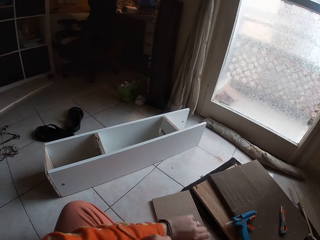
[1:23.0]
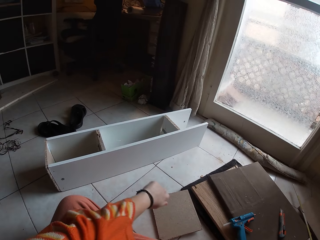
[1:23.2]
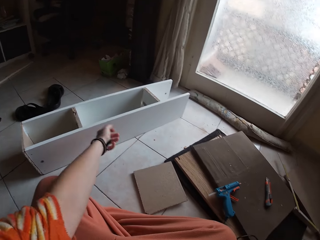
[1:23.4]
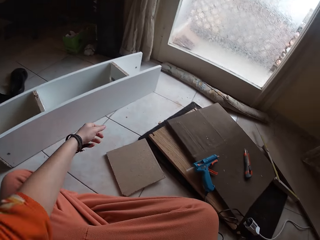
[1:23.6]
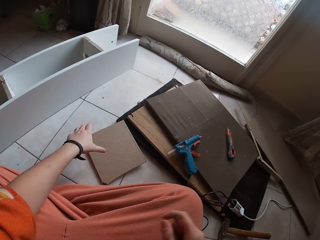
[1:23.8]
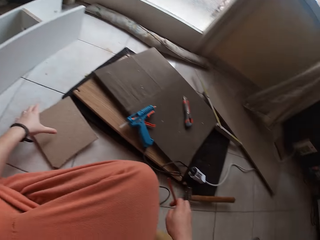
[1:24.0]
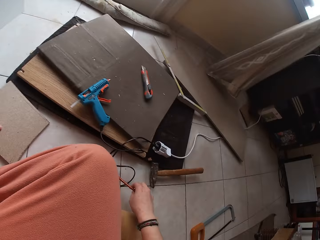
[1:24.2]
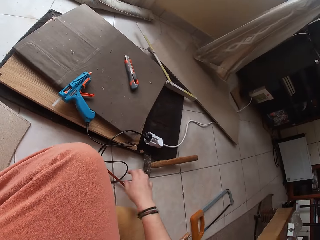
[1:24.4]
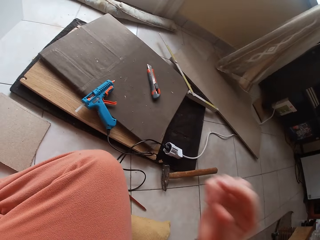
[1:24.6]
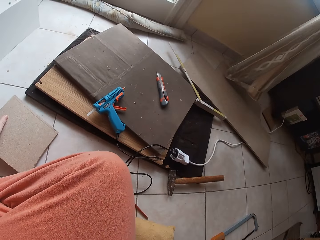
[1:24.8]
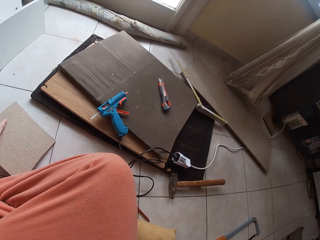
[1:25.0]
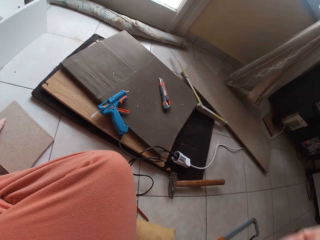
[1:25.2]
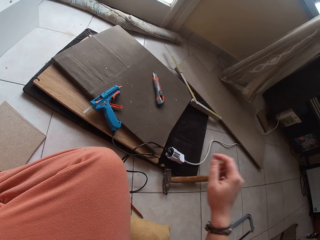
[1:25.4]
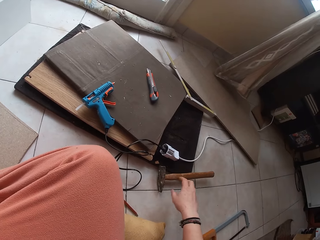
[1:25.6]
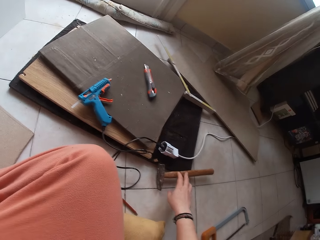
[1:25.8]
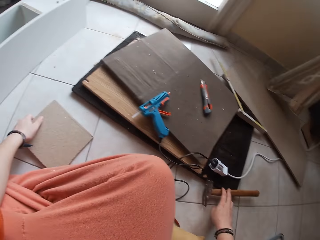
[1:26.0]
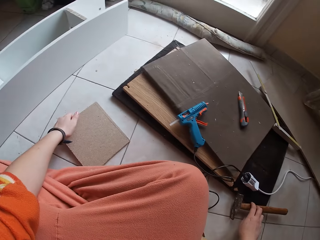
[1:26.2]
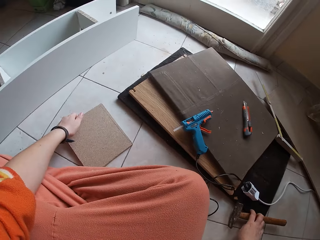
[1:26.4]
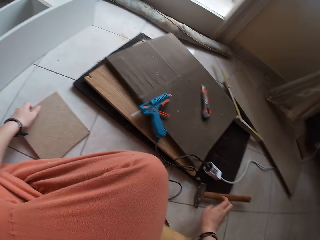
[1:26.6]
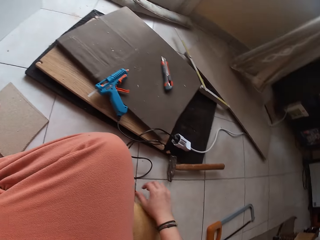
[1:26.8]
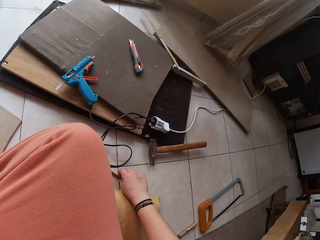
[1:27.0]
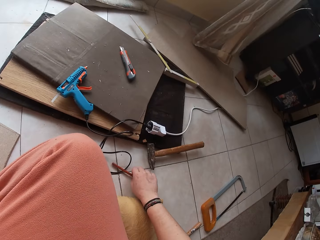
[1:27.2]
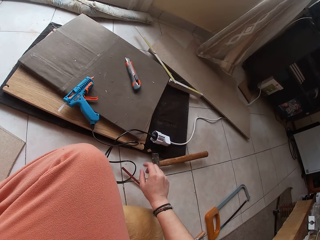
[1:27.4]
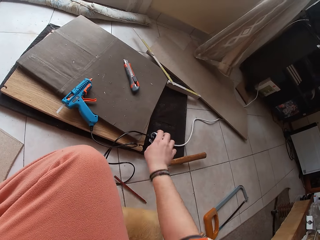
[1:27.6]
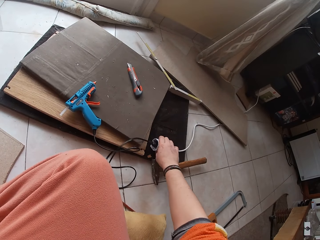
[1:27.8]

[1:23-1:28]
The camera wearer picks up the wooden piece with her left hand. She drops the pencil in her right hand on the floor. She touches the hammer with her right hand. She moves the pencil with her right hand.

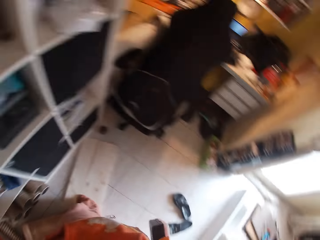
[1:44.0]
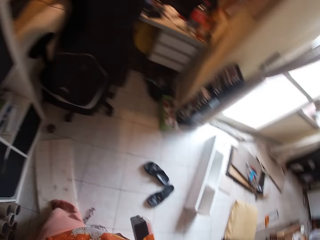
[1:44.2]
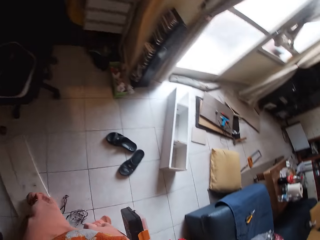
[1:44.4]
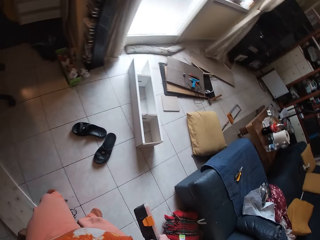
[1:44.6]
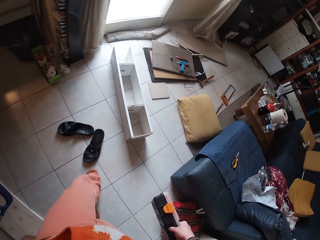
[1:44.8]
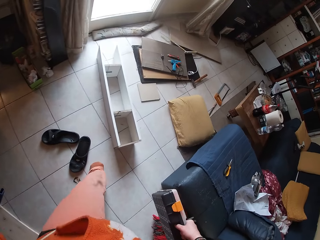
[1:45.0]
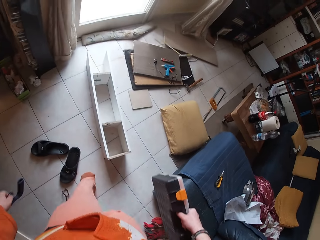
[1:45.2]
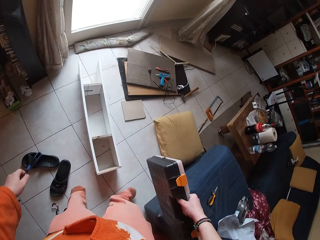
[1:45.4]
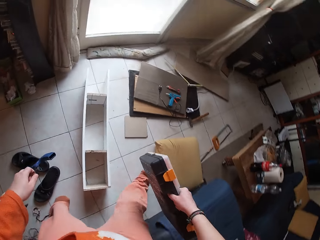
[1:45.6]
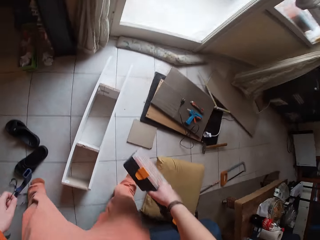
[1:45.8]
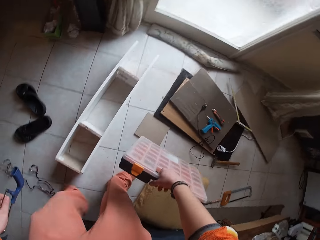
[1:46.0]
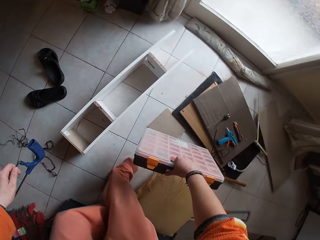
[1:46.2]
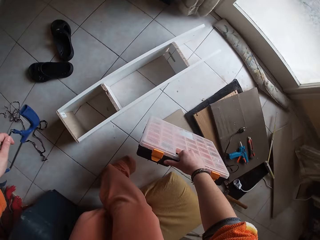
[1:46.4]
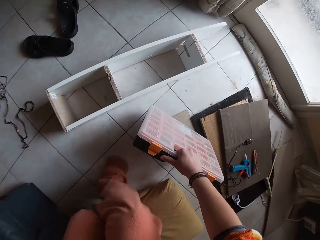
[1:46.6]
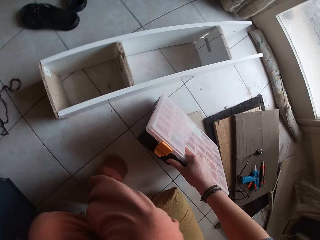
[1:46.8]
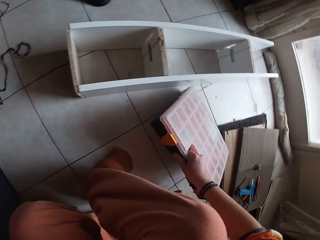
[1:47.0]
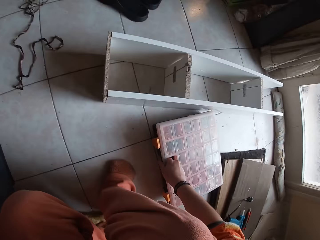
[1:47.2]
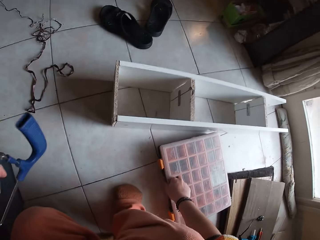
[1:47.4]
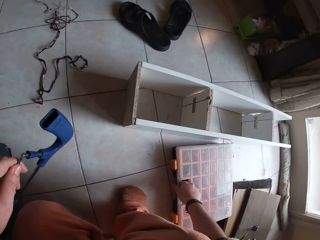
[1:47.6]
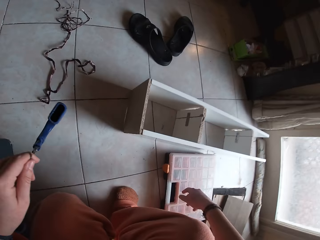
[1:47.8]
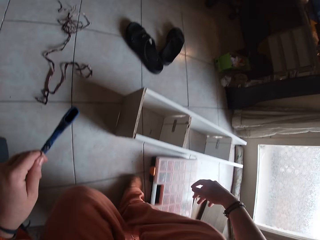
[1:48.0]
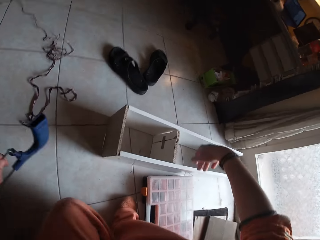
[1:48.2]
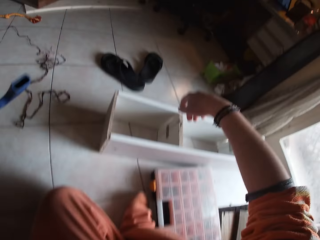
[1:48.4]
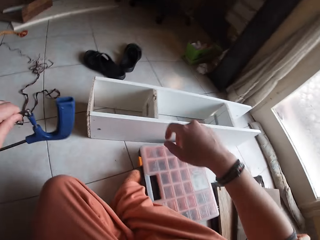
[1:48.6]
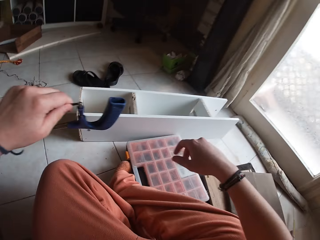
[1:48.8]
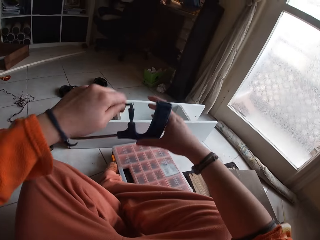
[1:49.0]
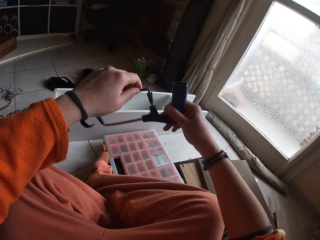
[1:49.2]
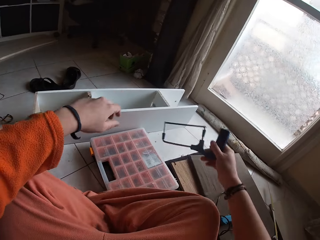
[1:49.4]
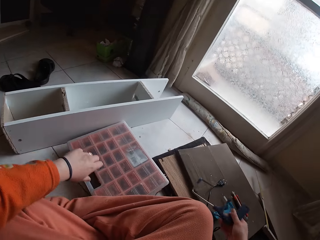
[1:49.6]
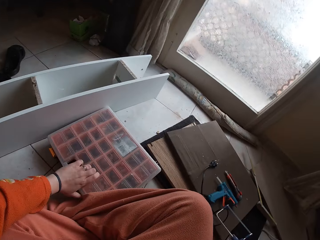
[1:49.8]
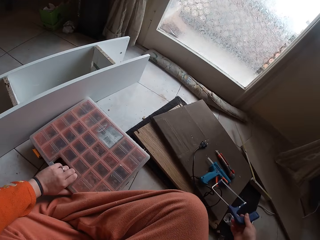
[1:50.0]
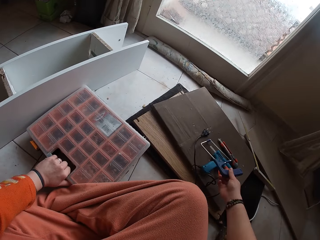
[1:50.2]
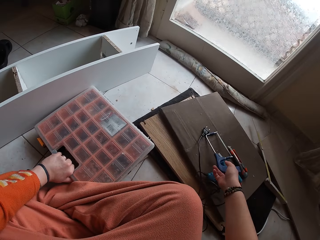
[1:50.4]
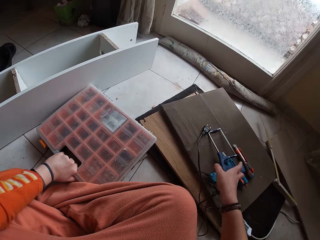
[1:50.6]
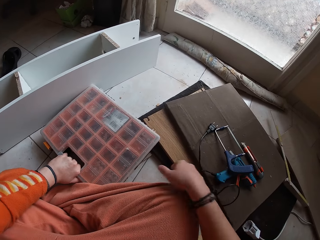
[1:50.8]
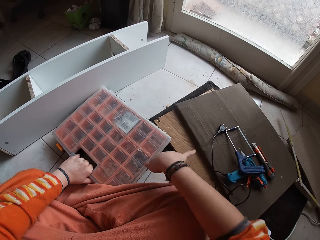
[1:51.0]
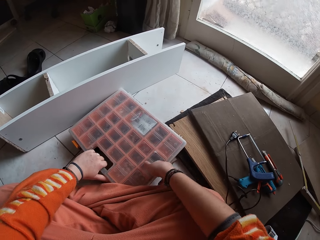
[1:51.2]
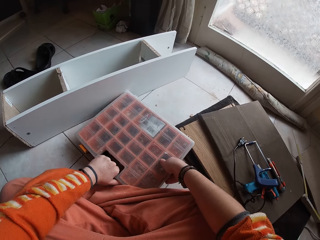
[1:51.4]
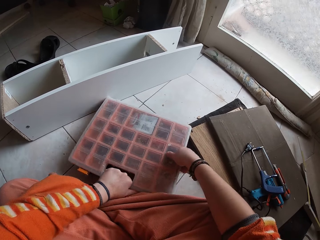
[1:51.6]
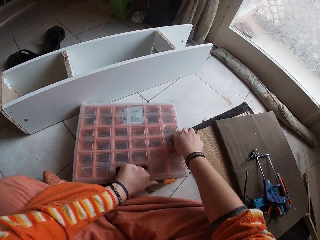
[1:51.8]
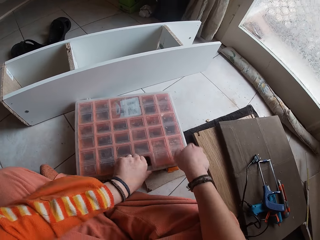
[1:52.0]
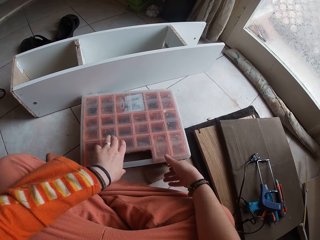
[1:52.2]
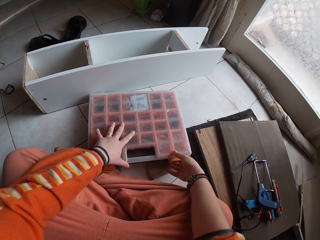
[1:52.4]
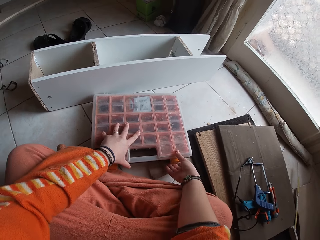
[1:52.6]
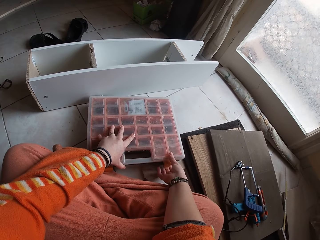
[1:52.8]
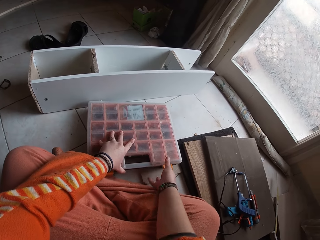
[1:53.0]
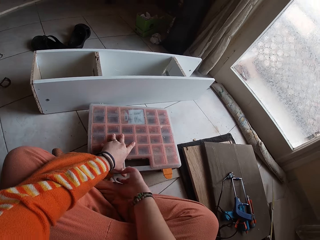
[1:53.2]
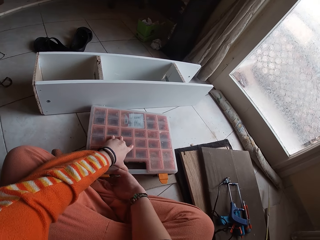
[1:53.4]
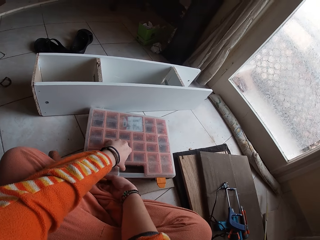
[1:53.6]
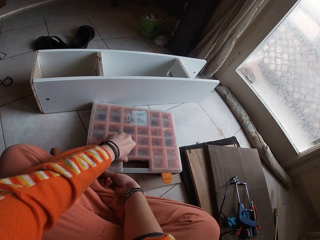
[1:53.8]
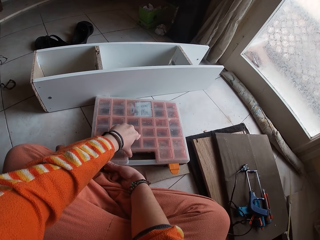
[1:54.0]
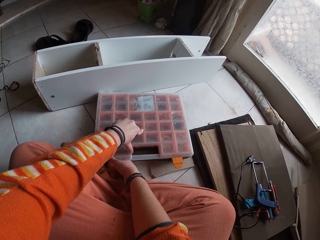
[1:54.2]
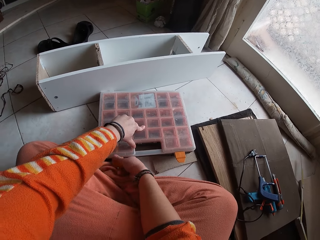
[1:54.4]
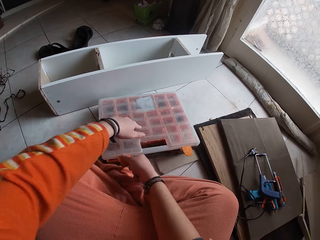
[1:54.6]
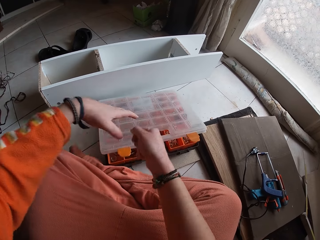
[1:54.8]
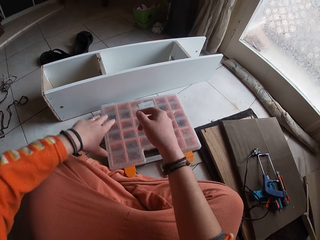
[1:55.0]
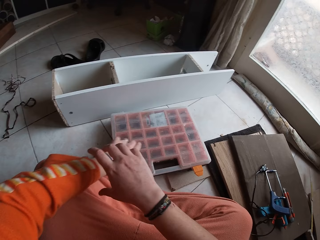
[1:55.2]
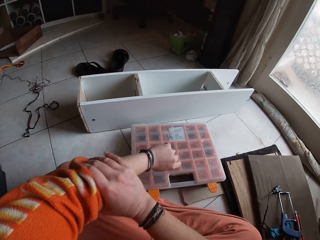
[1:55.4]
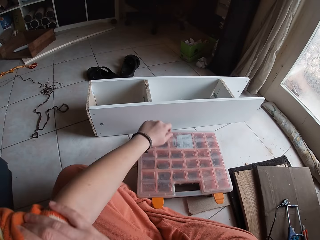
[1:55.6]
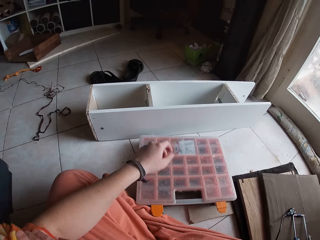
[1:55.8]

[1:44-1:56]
The camera wearer walks to the woodwork project. She drops the tool organizer on the floor with her right hand. She sits on the floor. She passes the hand saw to her right hand. She holds the tool organizer with her left hand. She drops the hand saw with her right hand. She moves the tool organizer with both hands. She opens the tool organizer with her right hand.

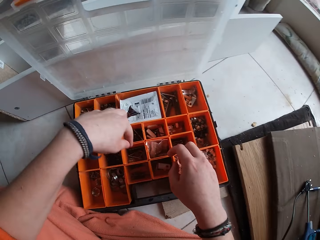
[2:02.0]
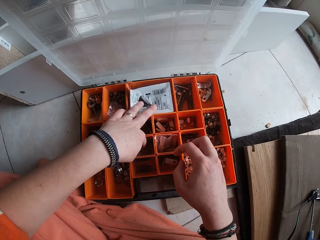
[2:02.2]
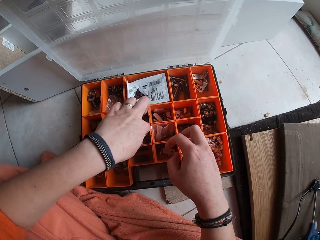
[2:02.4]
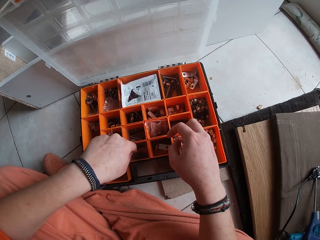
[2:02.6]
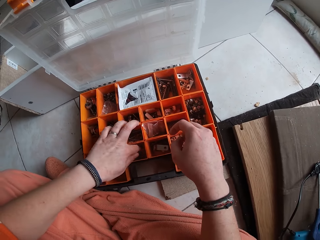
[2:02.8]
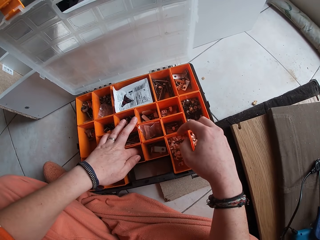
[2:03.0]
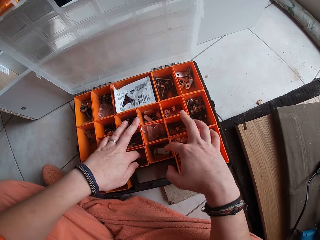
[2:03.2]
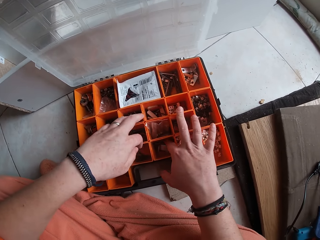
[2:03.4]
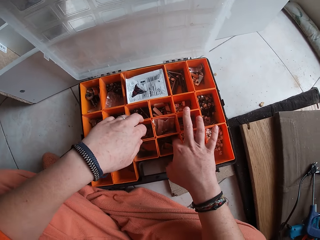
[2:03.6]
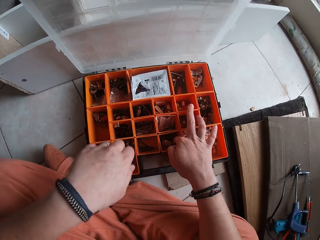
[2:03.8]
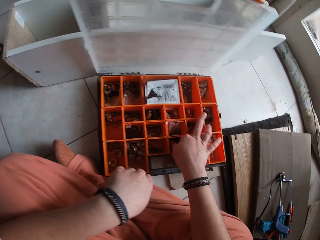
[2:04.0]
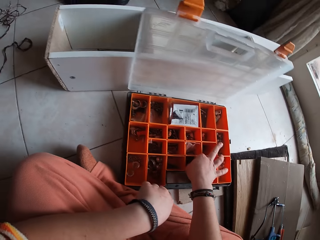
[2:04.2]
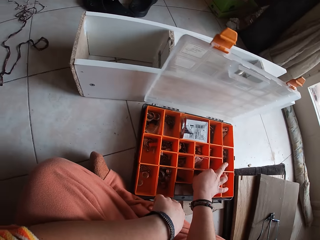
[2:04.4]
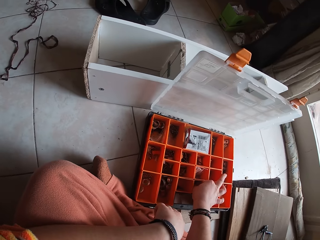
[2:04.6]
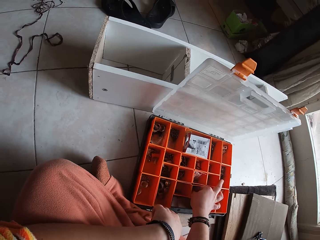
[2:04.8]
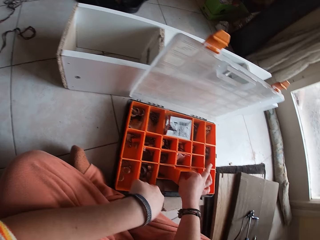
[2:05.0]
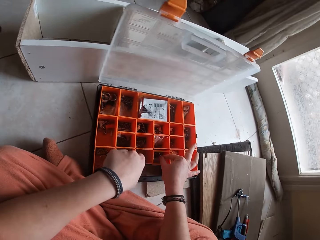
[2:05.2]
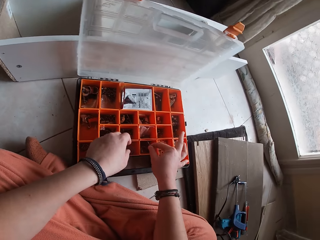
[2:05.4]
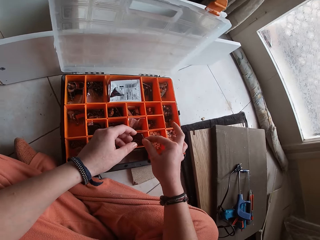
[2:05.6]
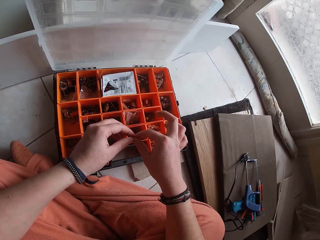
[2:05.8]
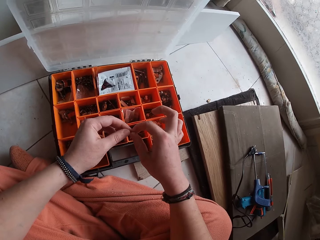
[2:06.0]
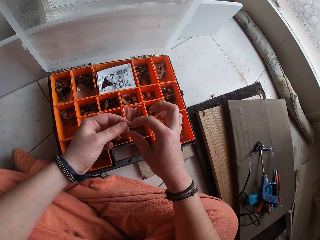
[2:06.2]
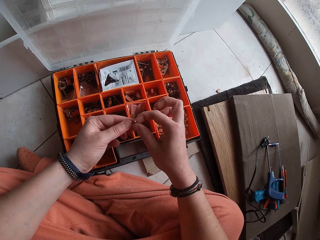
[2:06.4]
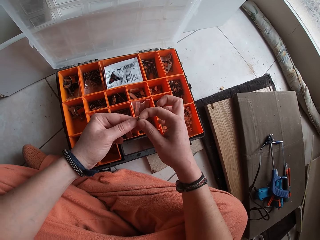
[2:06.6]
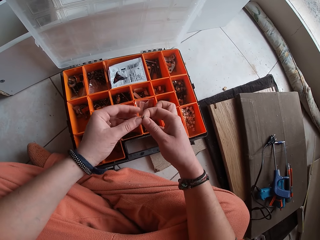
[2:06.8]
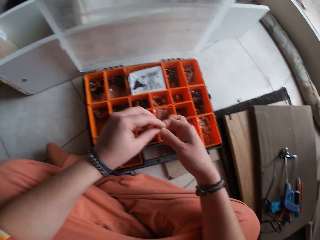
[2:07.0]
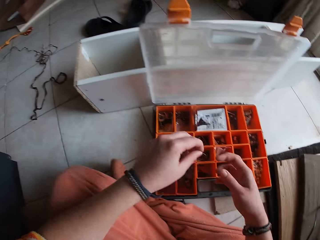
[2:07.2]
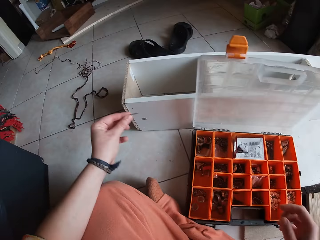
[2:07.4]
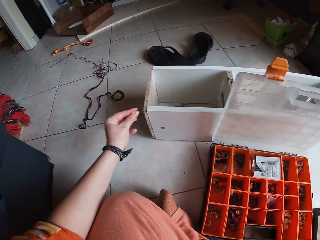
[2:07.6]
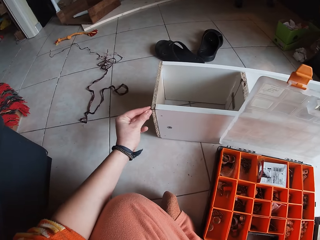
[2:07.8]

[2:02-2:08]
The camera wearer inserts her left hand into a compartment in the small part organizer. She inserts her left hand into the compartment in the tool organizer. She inserts her right hand into the compartment in the tool organizer. She pulls out a nail with her right hand. She holds the nail with both hands.
